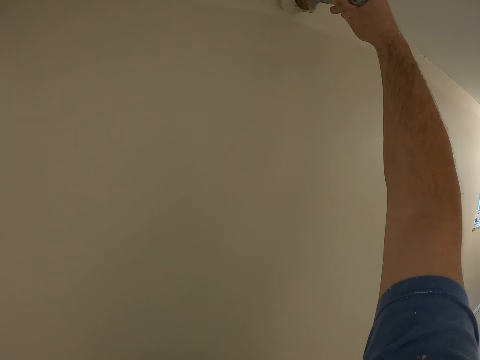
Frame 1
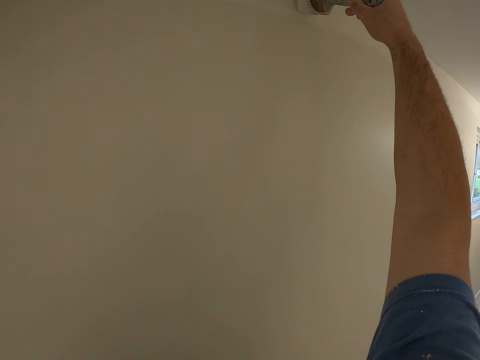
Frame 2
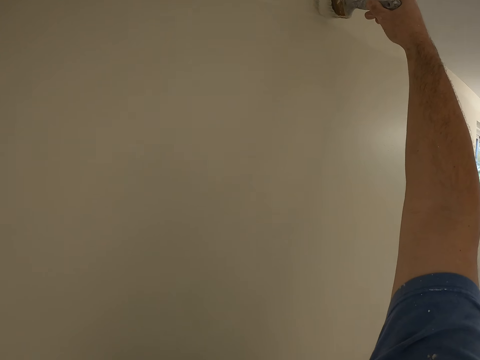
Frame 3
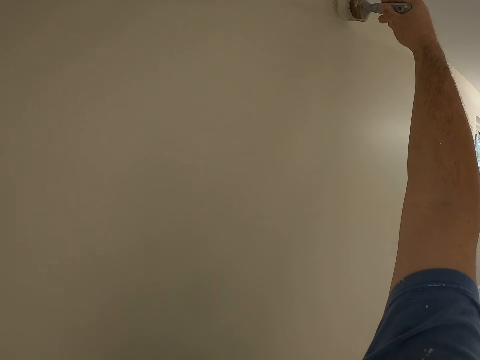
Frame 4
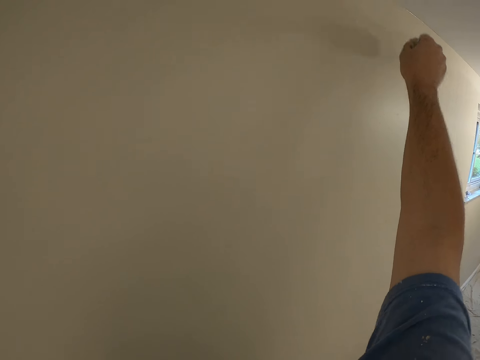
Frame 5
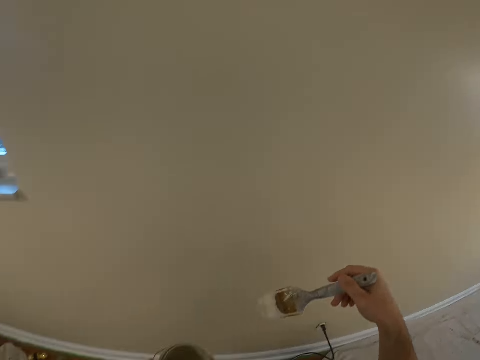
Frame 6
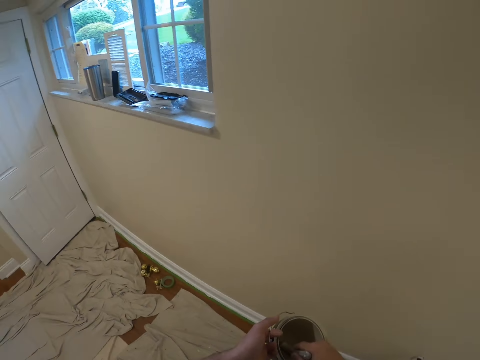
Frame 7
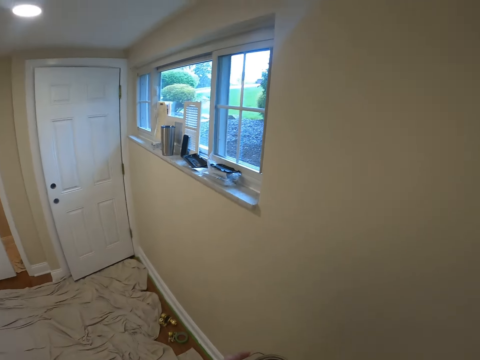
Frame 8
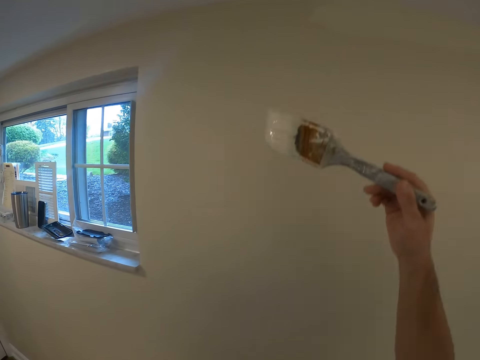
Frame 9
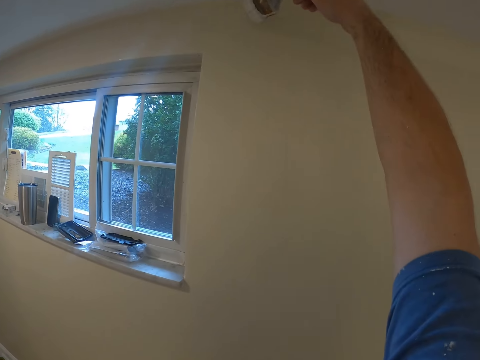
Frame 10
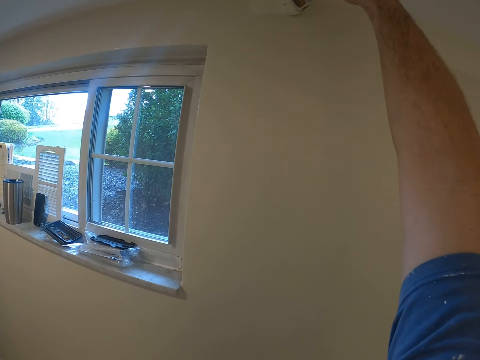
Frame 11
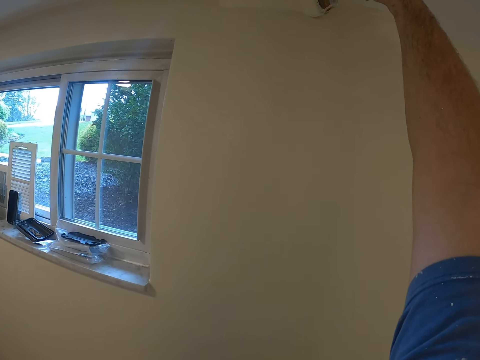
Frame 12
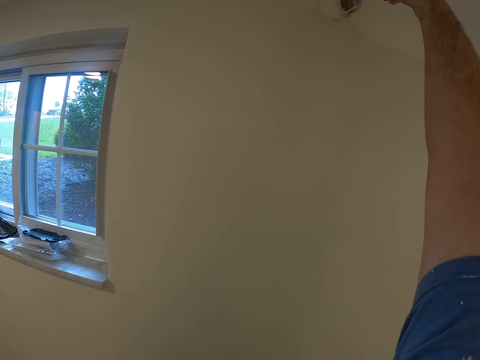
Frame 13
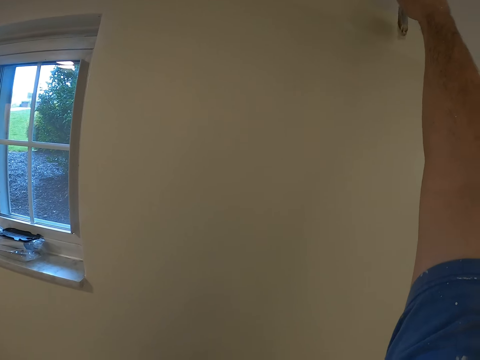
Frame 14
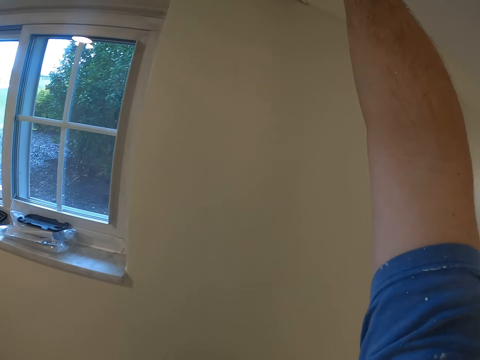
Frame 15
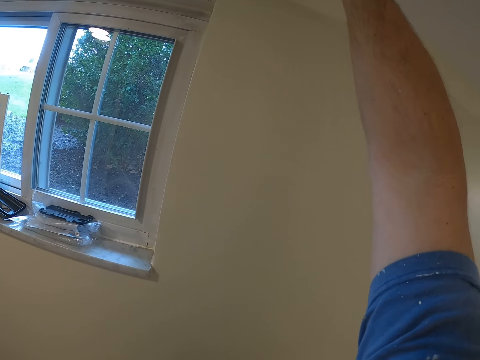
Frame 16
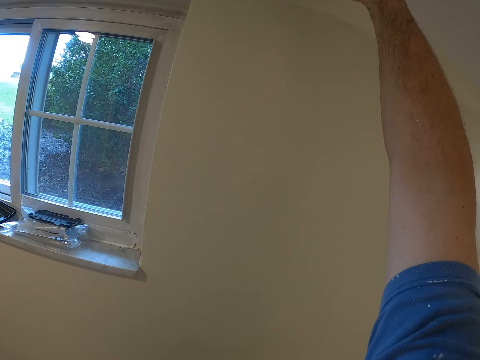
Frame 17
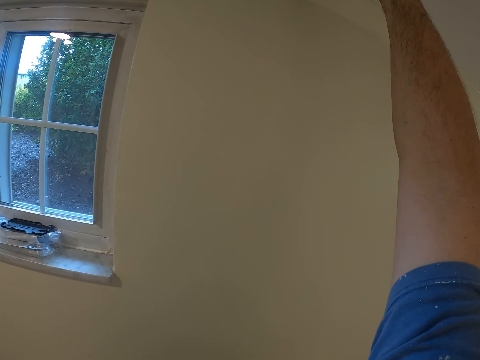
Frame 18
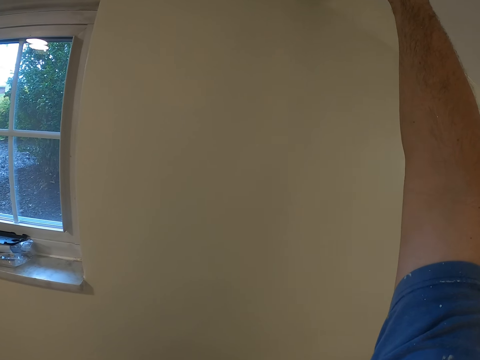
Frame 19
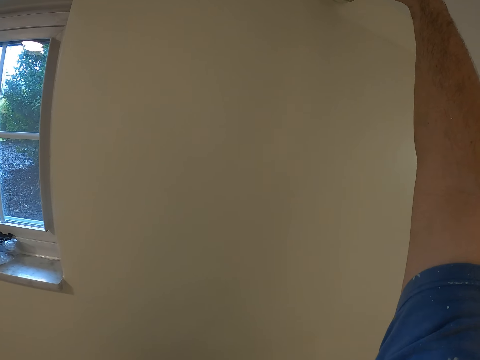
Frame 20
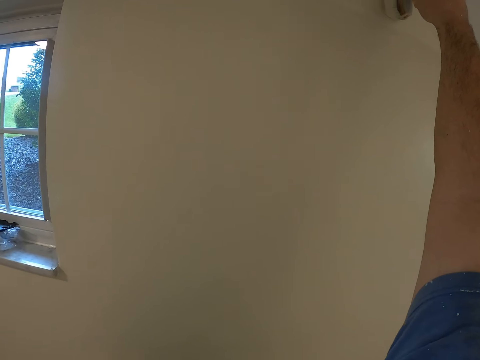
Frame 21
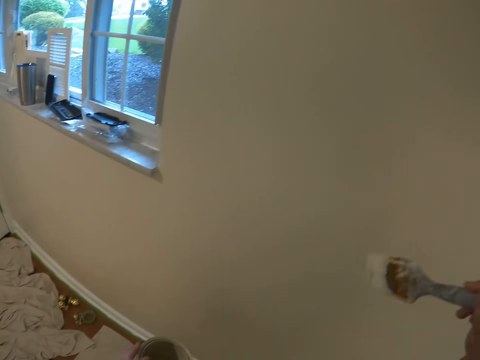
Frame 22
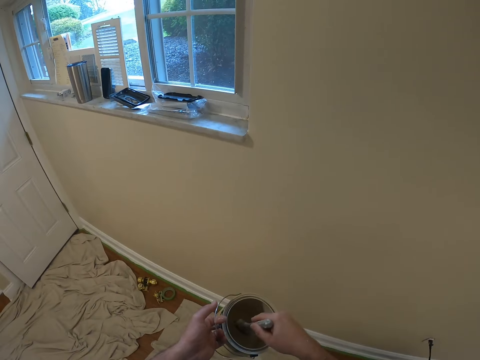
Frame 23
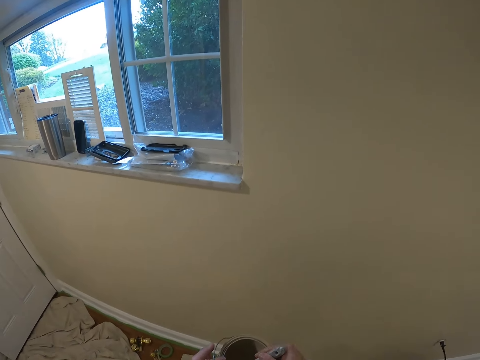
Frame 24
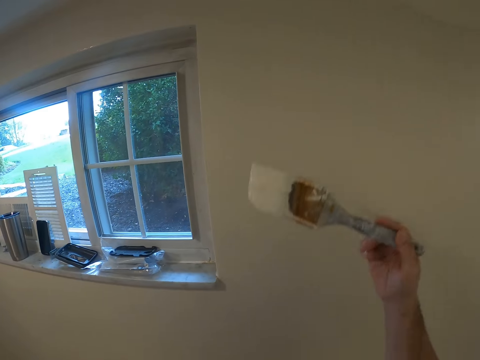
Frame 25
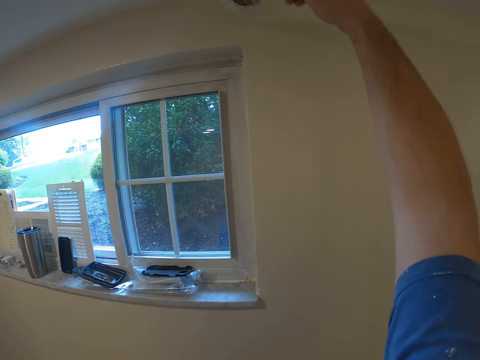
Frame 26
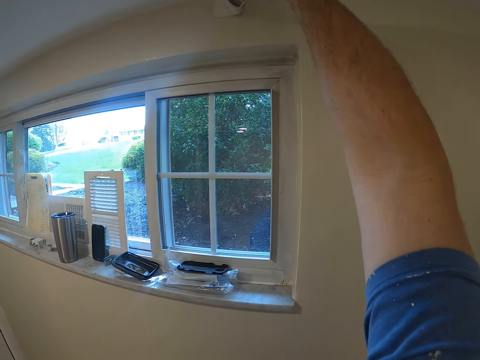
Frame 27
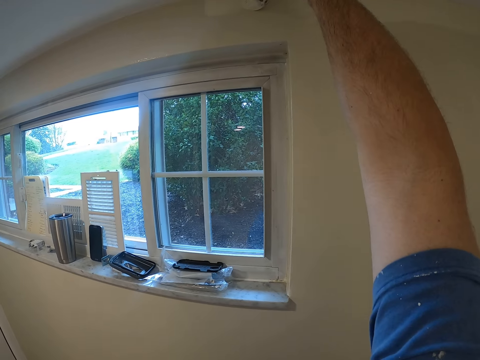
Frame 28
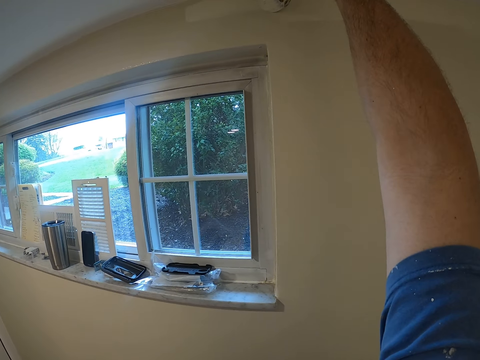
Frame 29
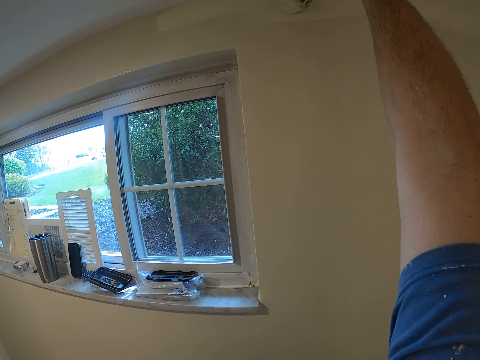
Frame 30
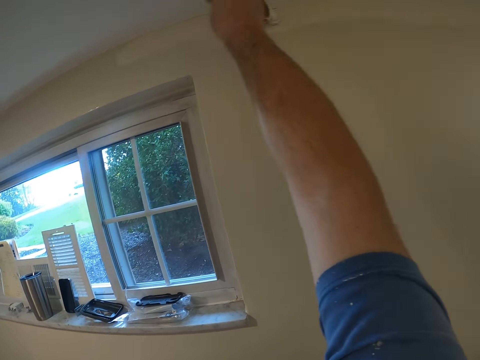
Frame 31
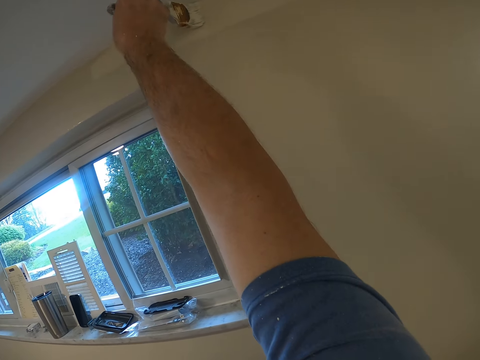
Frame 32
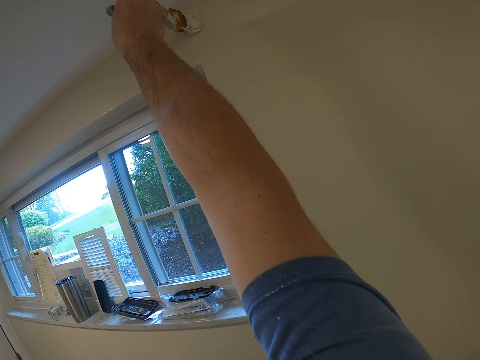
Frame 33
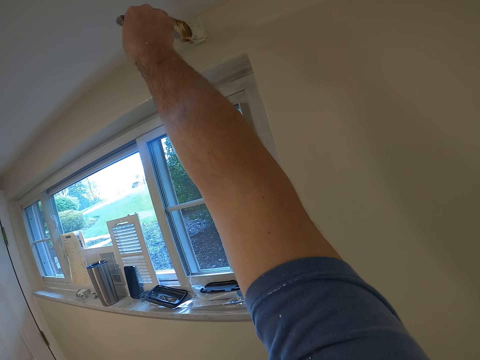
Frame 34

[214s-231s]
The camera wearer dips the paint brush into the paint bucket. They paint the wall of the room with the paint brush. They dip the paint brush into the paint bucket. They paint the wall of the room with the paint brush.

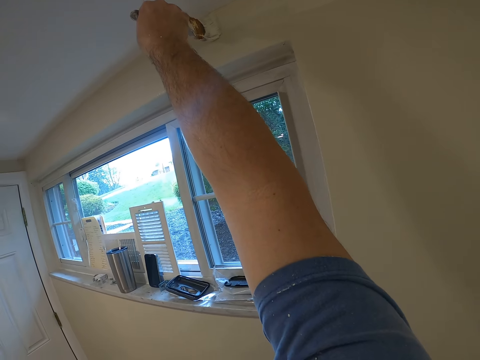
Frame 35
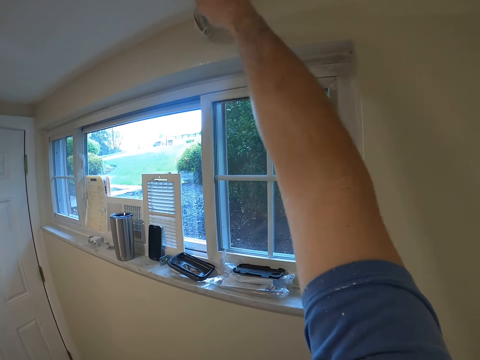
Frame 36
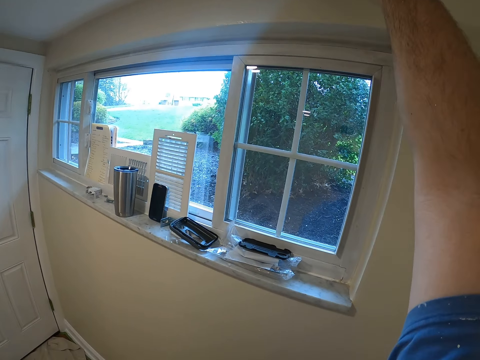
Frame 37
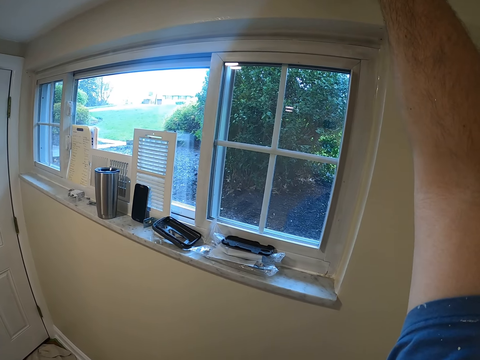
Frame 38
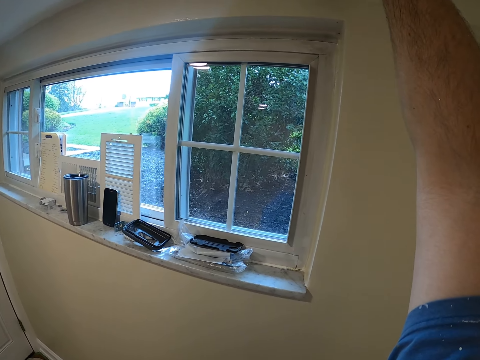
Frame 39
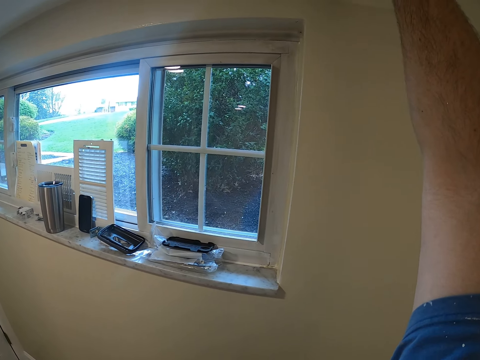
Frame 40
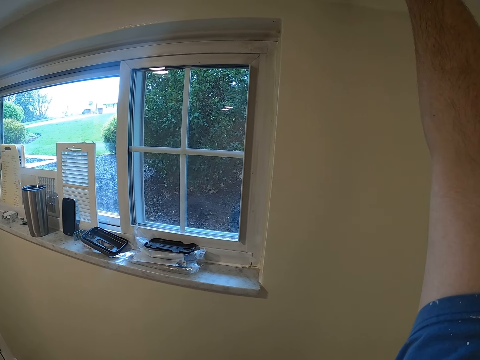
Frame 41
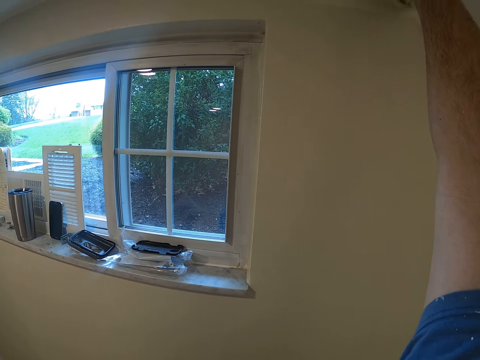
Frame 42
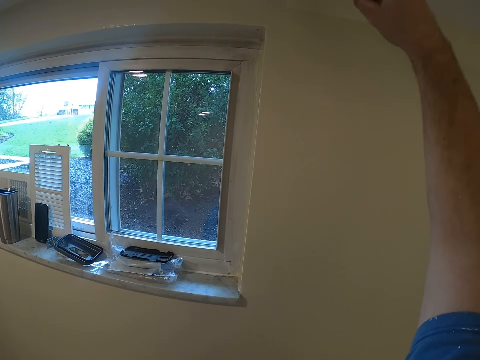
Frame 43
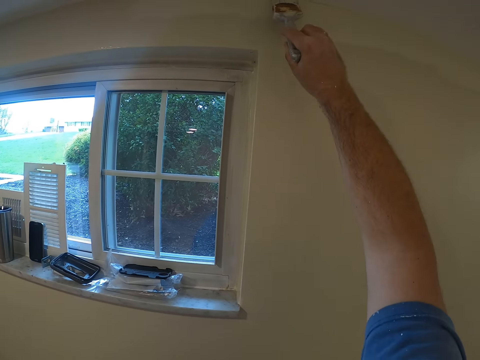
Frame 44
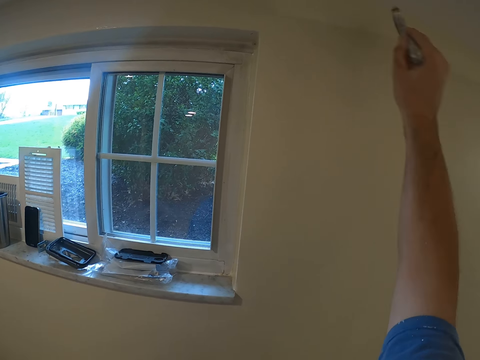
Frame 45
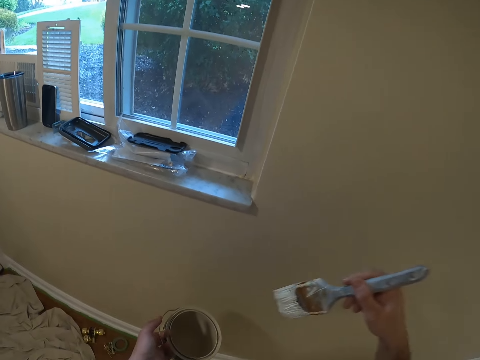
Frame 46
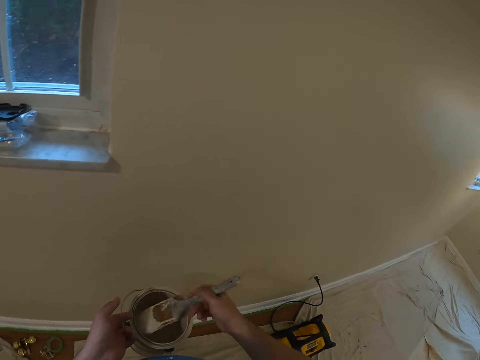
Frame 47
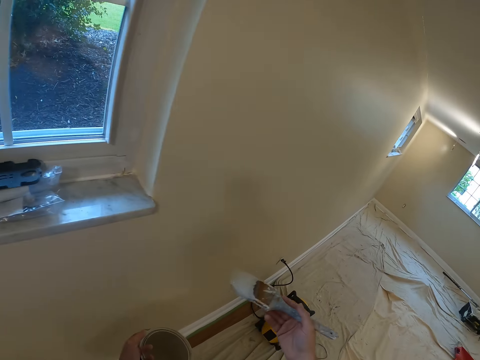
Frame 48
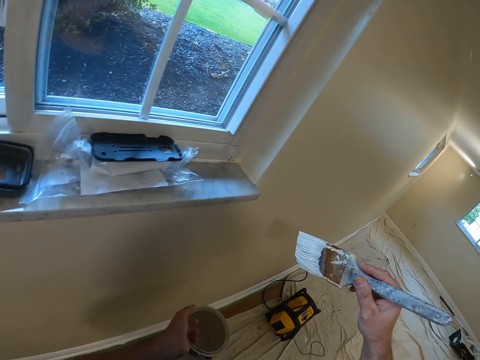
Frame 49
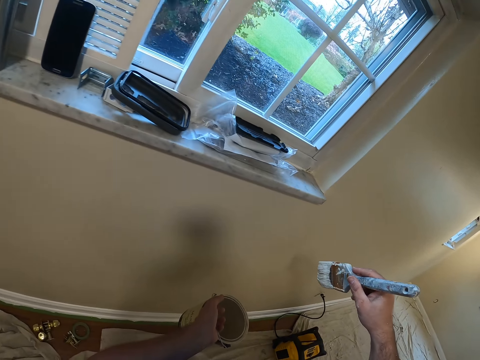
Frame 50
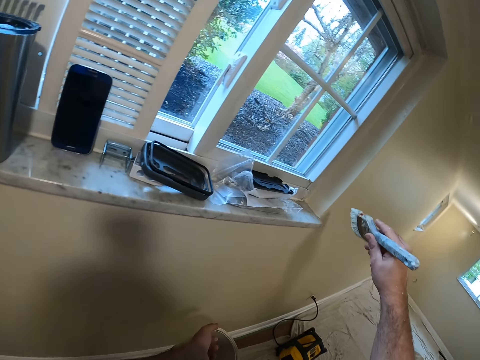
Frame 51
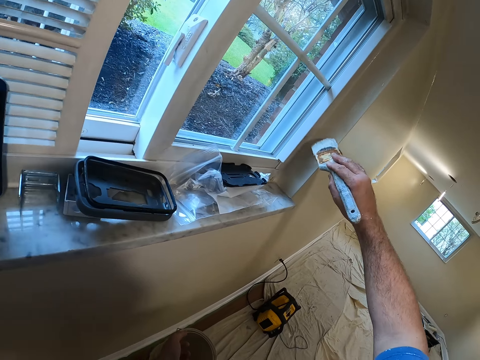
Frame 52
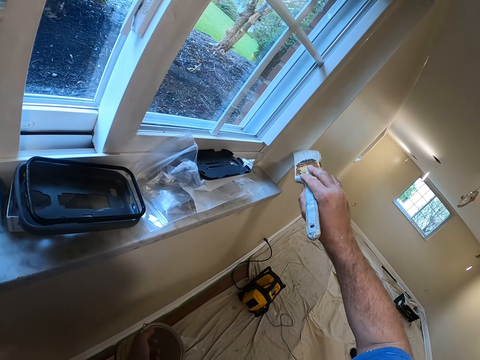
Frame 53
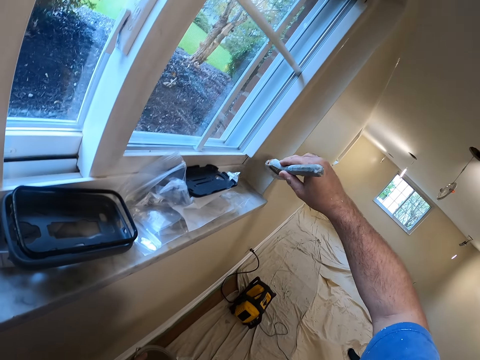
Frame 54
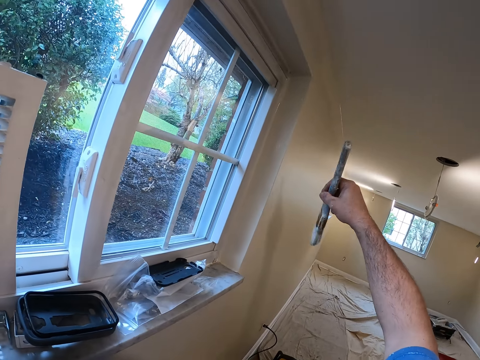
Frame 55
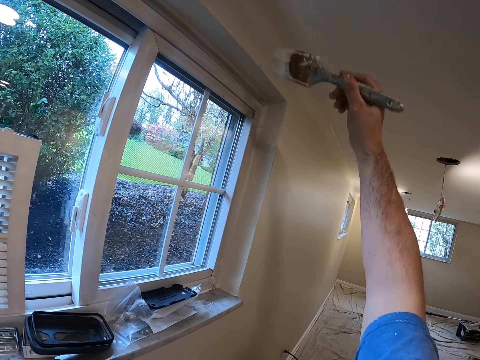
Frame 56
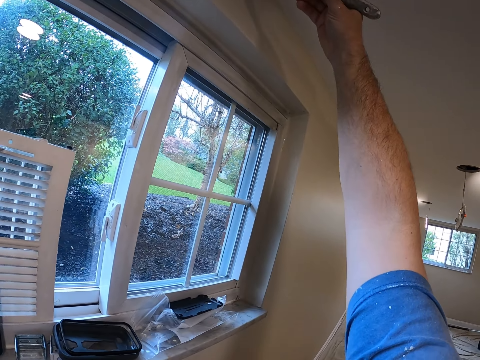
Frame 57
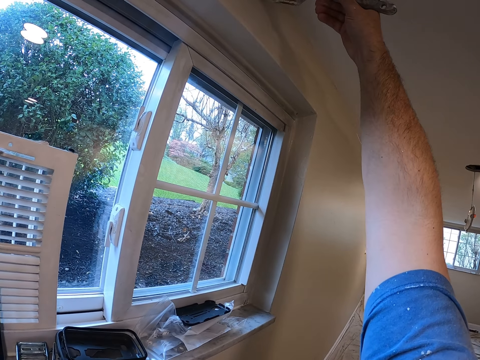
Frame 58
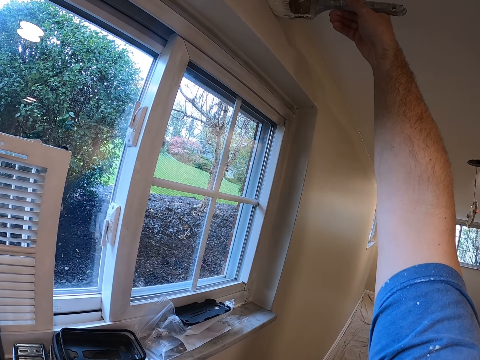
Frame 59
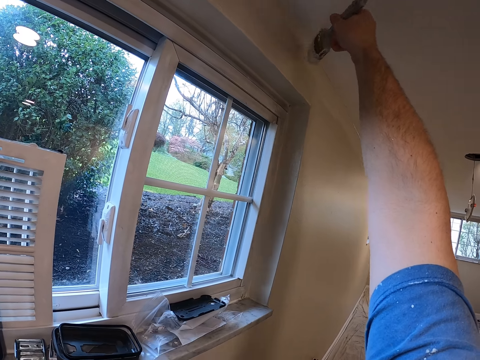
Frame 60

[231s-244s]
The camera wearer dips the paint brush into the paint bucket. They paint the wall of the room with the paint brush.
